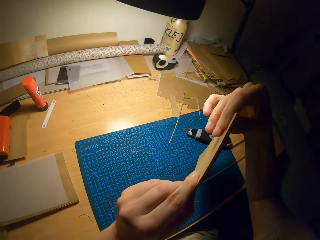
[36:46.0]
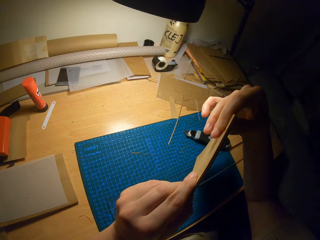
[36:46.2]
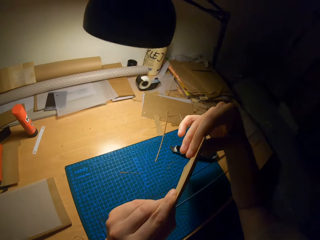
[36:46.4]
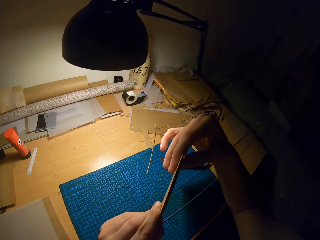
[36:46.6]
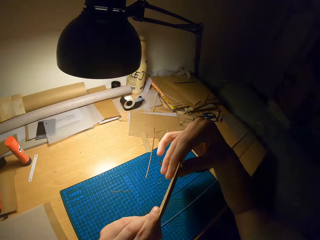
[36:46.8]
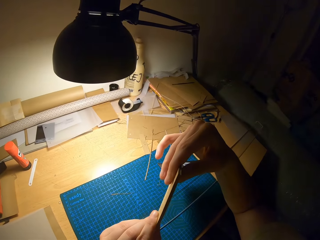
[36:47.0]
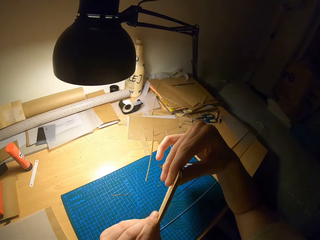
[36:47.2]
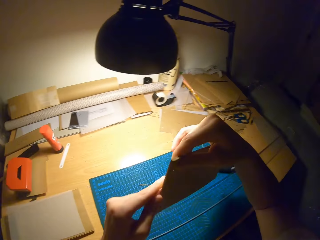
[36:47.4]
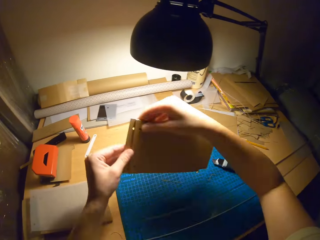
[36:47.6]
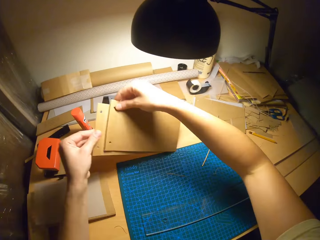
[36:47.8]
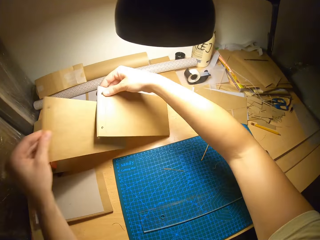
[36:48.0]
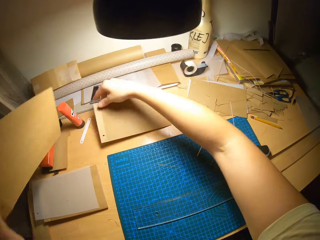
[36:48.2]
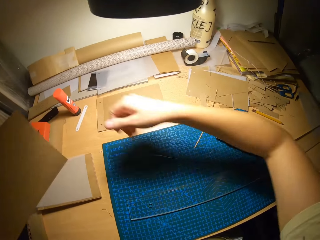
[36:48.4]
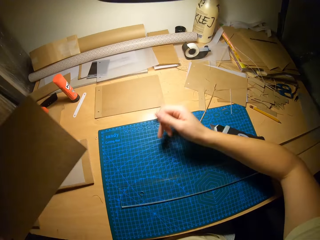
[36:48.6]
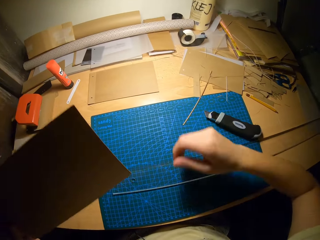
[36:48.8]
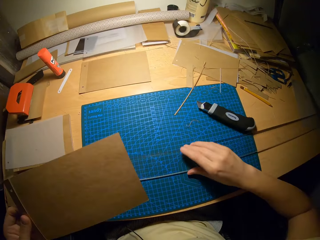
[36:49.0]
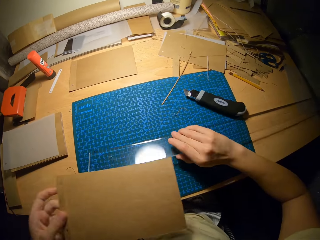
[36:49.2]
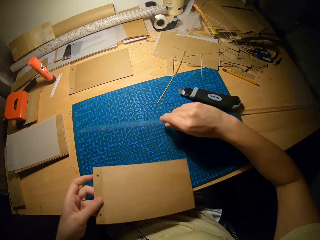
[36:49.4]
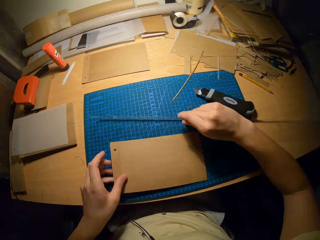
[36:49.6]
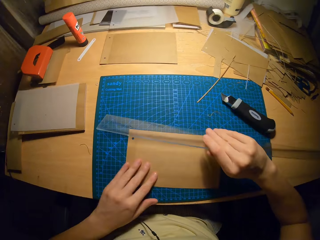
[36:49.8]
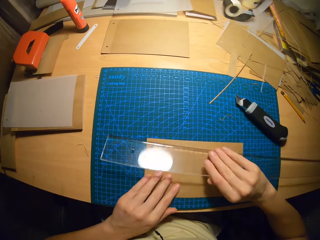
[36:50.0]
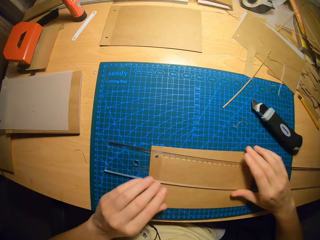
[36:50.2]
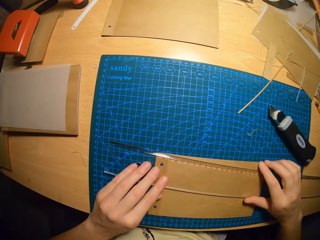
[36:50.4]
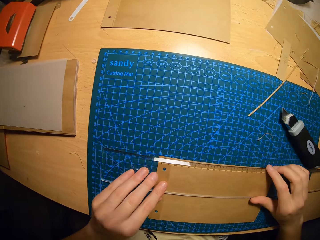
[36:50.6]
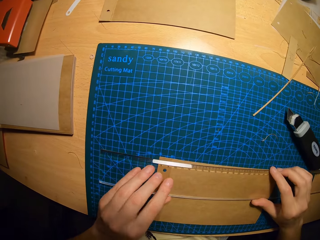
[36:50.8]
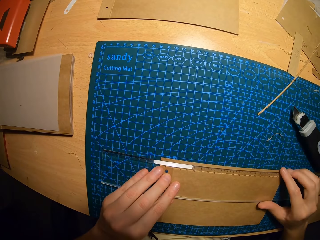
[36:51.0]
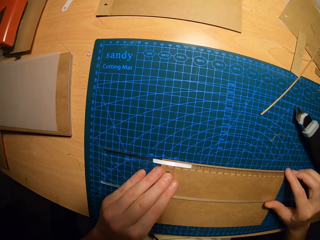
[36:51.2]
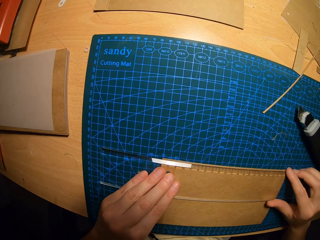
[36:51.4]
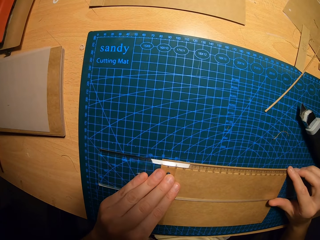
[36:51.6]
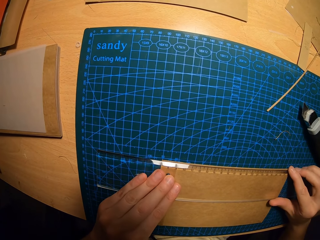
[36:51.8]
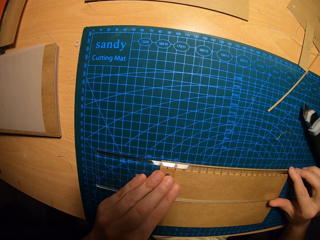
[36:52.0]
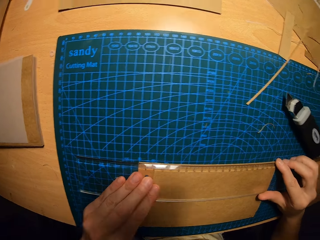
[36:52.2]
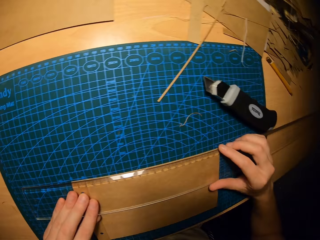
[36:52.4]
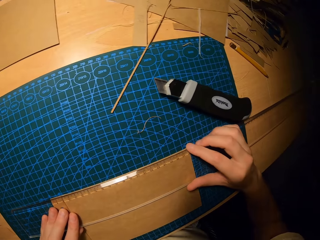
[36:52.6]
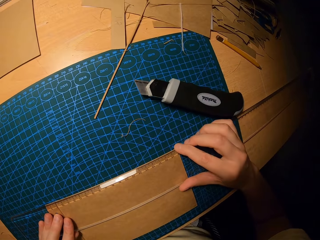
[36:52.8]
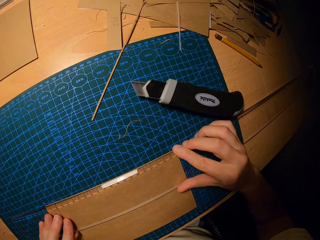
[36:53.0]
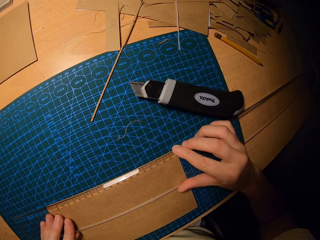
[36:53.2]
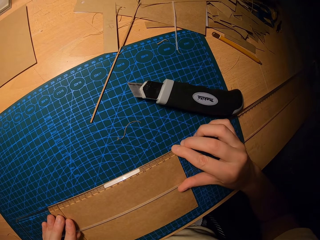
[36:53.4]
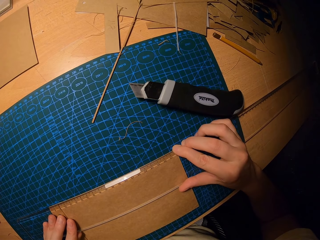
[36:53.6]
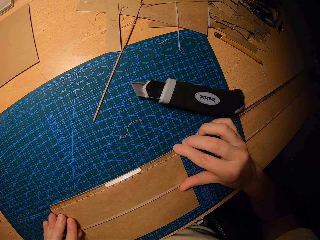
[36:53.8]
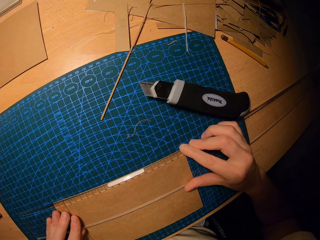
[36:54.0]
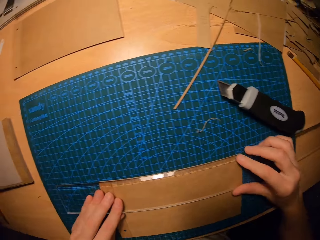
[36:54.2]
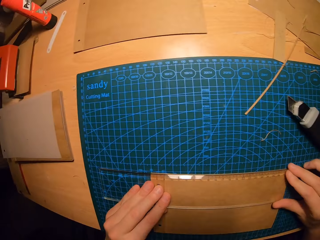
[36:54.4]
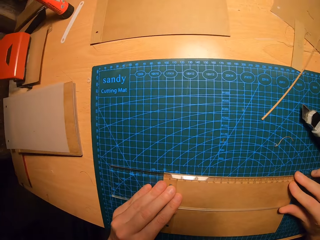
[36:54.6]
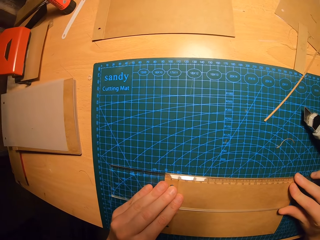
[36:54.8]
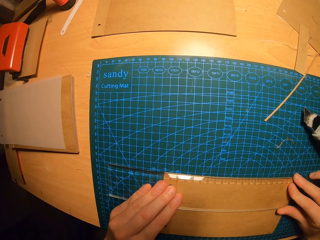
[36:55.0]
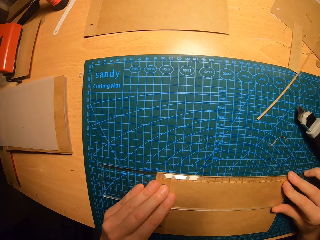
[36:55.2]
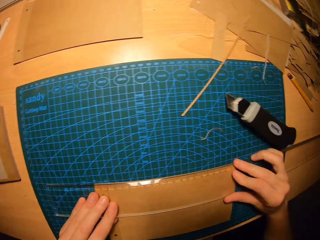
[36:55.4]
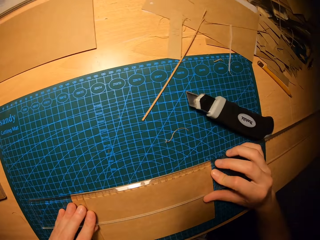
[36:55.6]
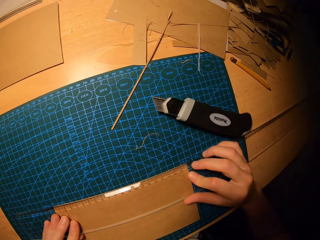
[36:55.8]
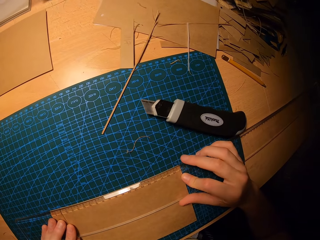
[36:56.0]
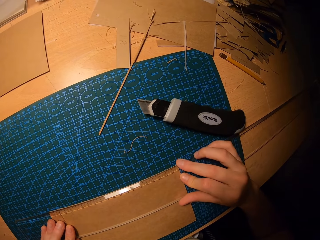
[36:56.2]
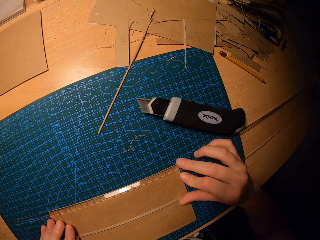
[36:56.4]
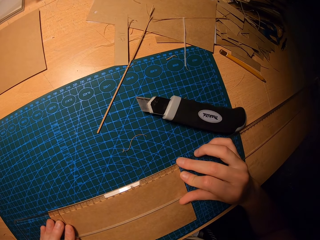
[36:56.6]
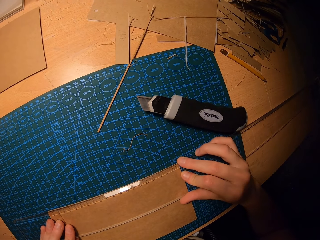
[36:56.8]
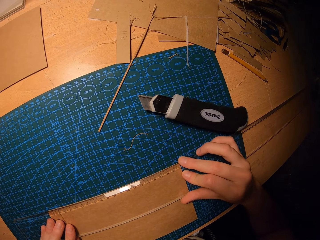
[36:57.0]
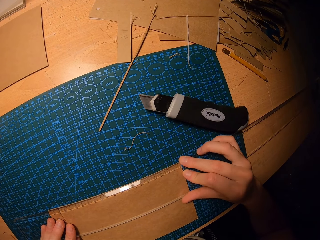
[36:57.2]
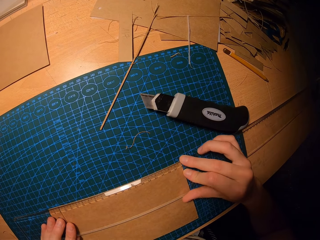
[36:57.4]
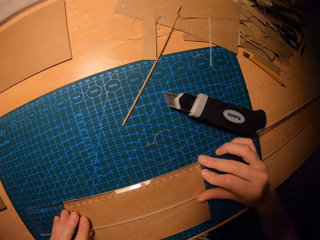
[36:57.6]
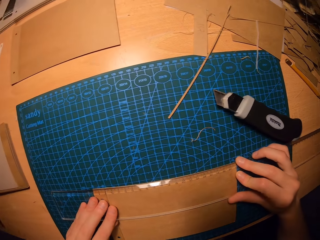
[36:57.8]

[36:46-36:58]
The camera wearer drops a cardboard on the paper with their right hand. They put the manila paper on the table. They pick up the ruler with their right hand. They place the cardboard in their left hand on the cutting mat. They hold the ruler with their right hand. They place the ruler in their right hand on the cardboard. They measure the cardboard with the ruler. They hold the ruler on the manila paper with their hands.

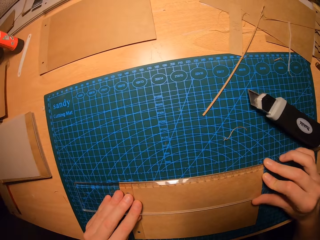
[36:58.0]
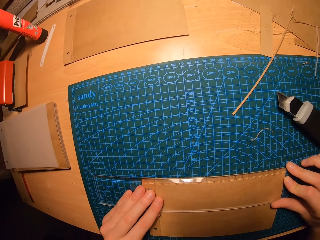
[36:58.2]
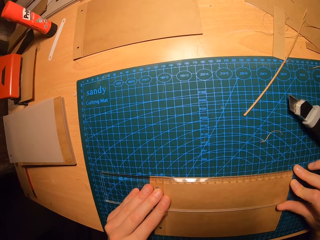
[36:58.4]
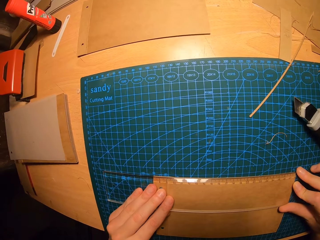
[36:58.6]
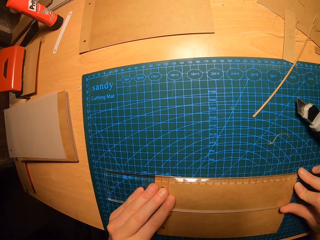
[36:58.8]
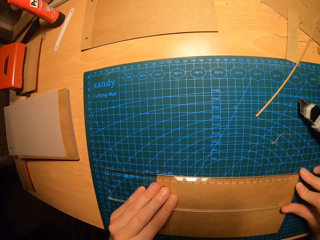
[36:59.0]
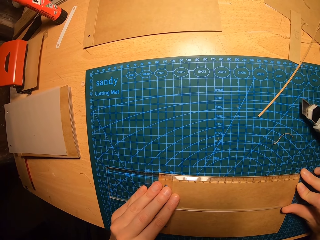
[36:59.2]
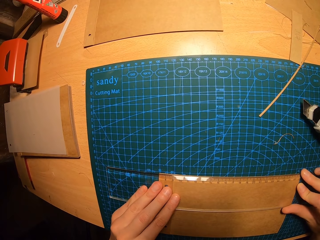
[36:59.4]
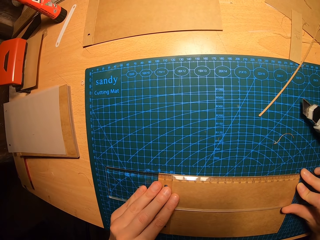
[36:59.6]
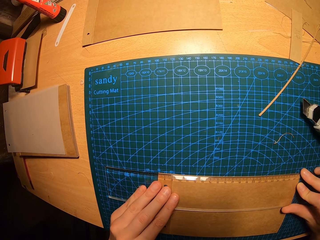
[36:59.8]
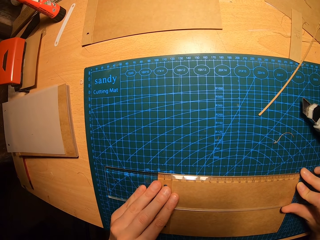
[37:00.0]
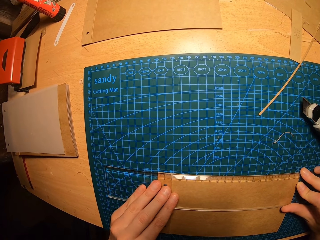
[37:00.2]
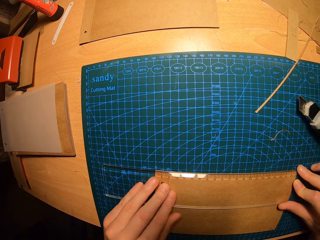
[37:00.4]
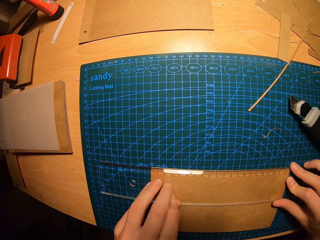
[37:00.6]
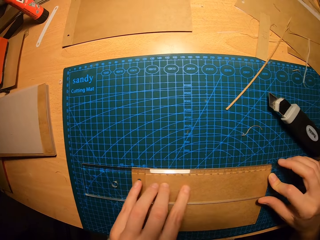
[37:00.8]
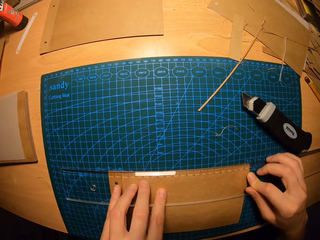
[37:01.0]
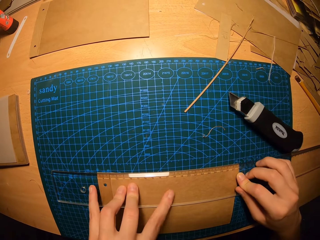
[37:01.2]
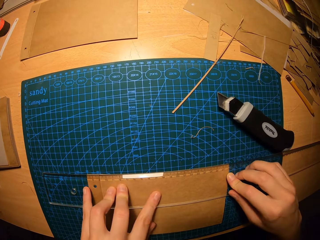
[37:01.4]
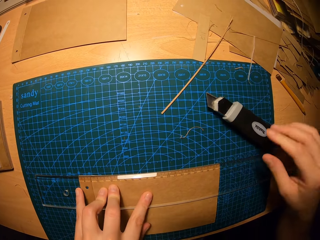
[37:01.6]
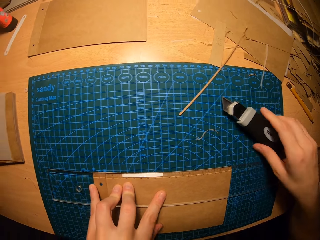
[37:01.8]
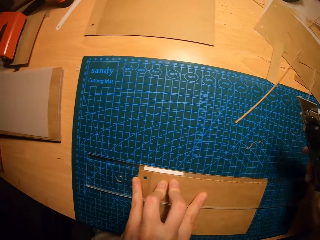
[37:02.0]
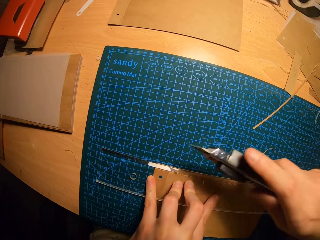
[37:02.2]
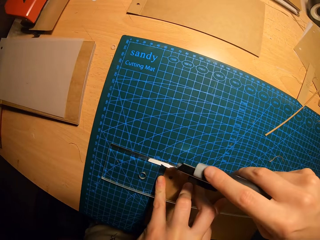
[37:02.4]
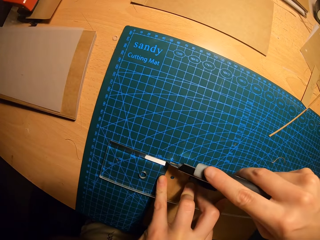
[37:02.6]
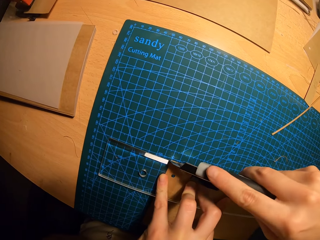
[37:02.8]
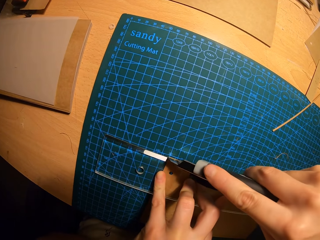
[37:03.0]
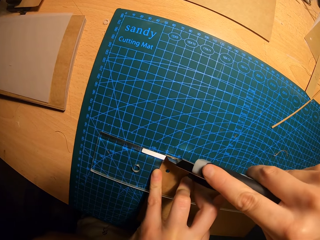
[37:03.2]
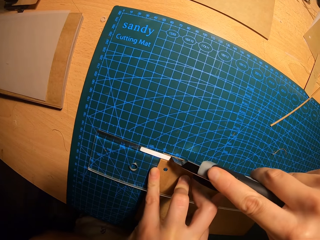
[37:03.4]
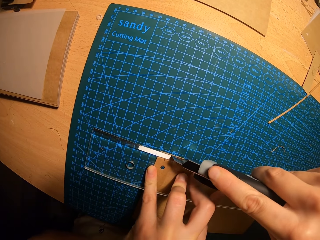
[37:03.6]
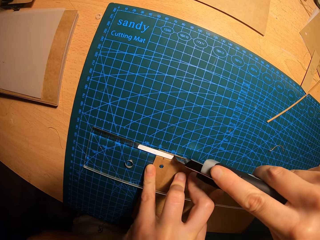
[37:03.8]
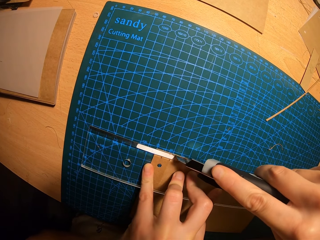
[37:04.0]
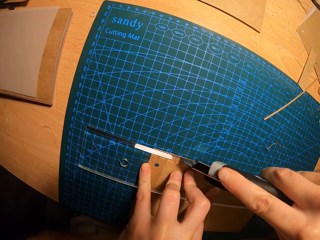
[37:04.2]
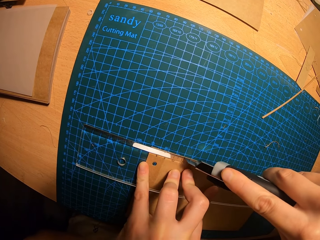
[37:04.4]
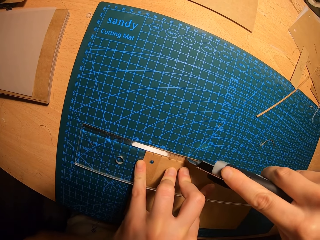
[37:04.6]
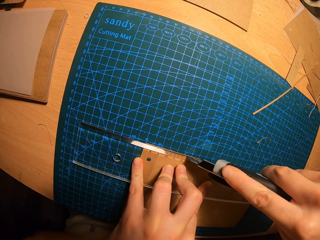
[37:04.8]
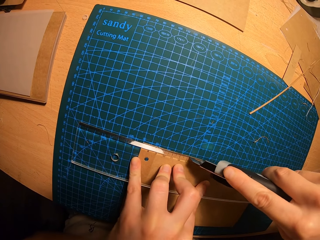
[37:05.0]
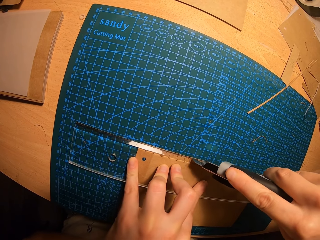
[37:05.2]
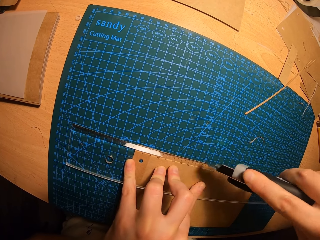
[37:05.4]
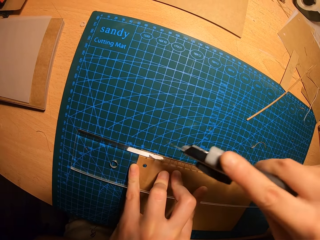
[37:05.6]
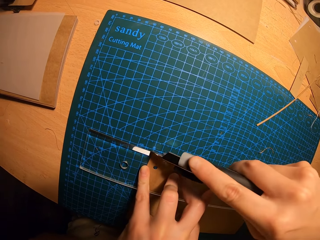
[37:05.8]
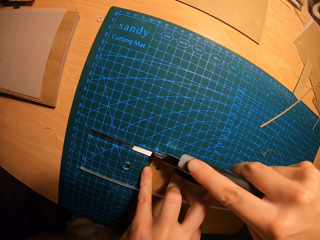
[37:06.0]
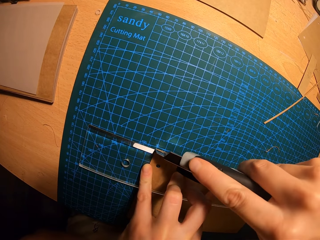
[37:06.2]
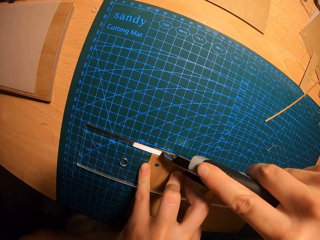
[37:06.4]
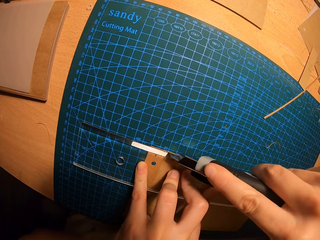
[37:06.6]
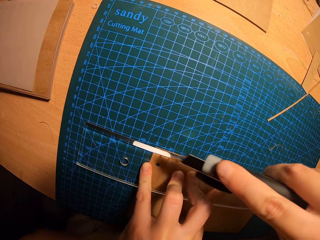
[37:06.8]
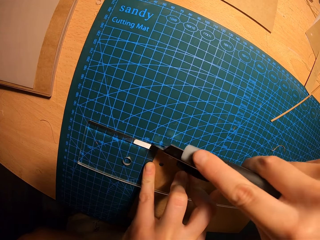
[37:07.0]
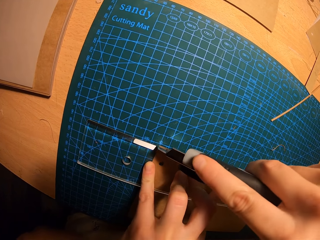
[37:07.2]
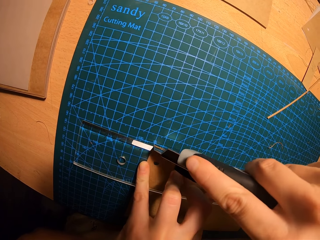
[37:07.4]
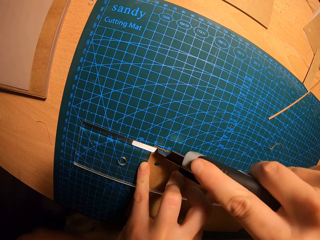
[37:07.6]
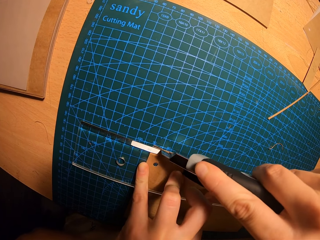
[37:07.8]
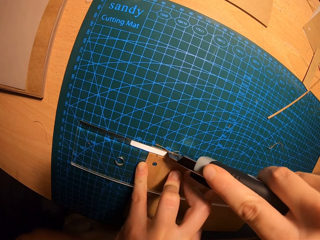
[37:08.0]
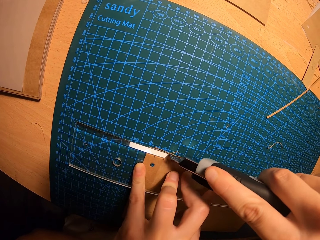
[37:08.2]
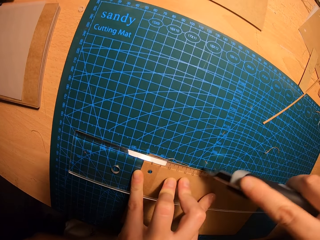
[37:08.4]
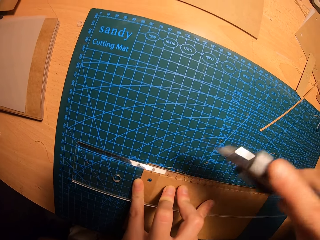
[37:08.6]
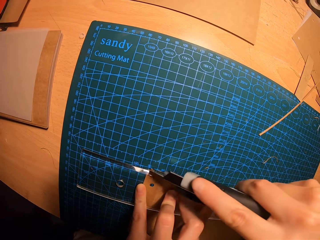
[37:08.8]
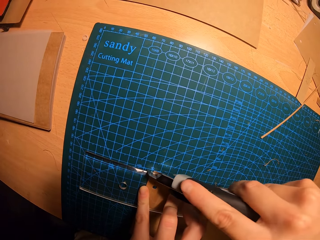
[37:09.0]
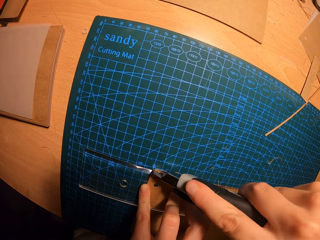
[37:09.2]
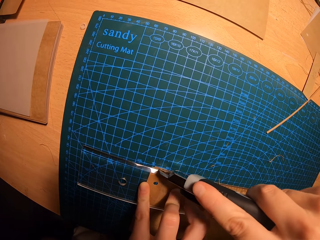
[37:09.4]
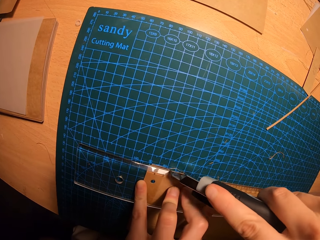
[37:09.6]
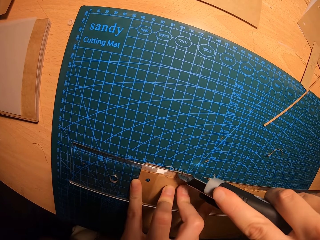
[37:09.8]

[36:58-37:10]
The camera wearer picks up the utility knife on the cutting mat with his right hand. He cuts the cardboard with the utility knife in his right hand.
